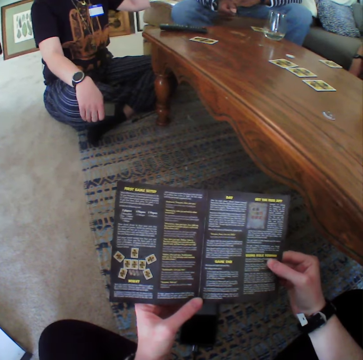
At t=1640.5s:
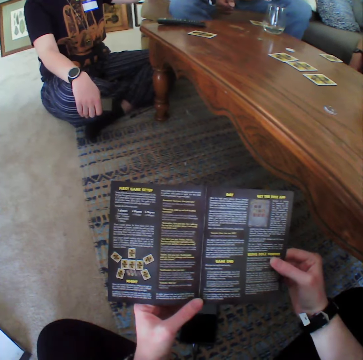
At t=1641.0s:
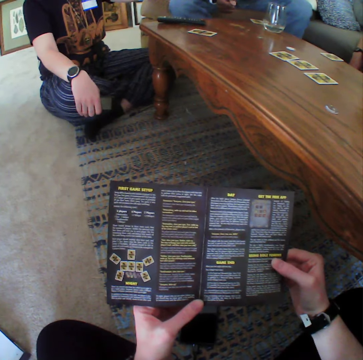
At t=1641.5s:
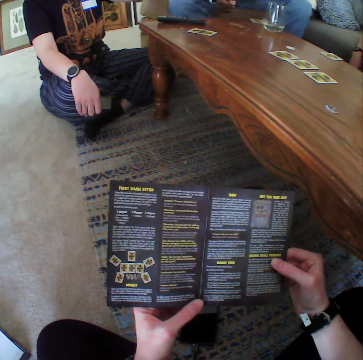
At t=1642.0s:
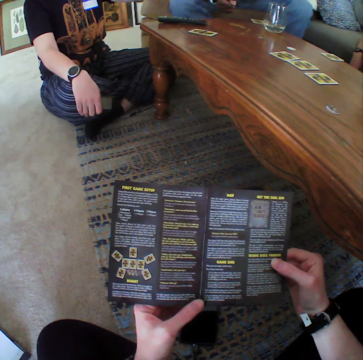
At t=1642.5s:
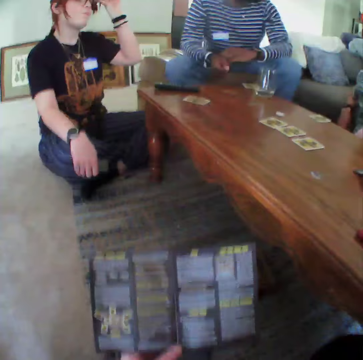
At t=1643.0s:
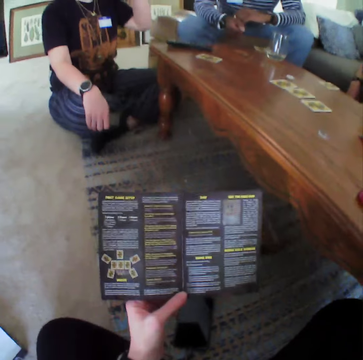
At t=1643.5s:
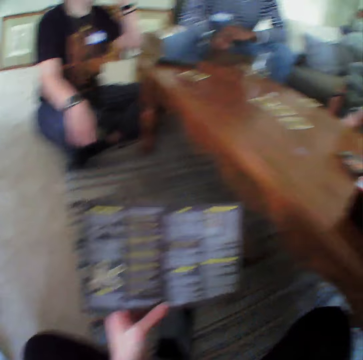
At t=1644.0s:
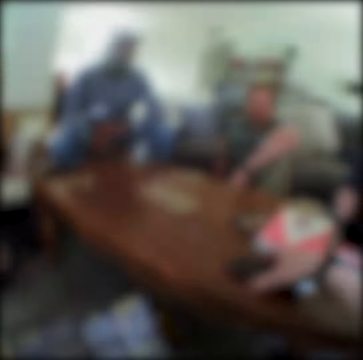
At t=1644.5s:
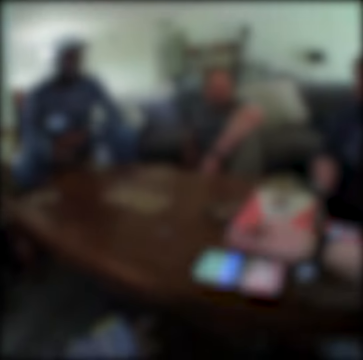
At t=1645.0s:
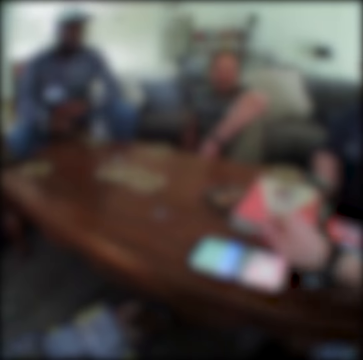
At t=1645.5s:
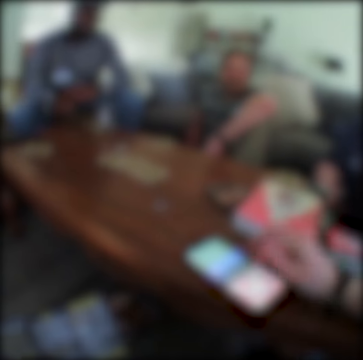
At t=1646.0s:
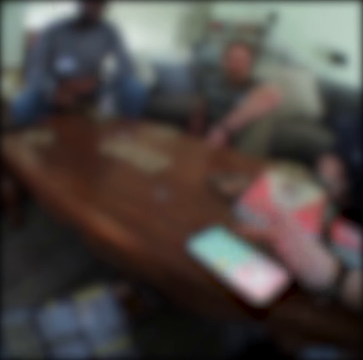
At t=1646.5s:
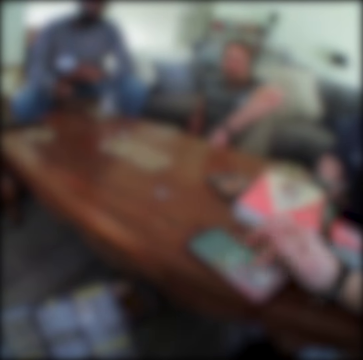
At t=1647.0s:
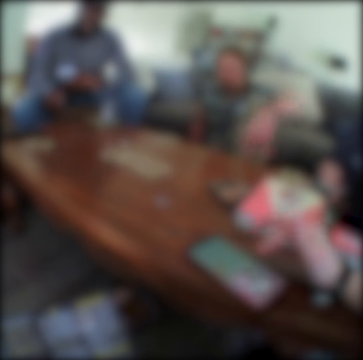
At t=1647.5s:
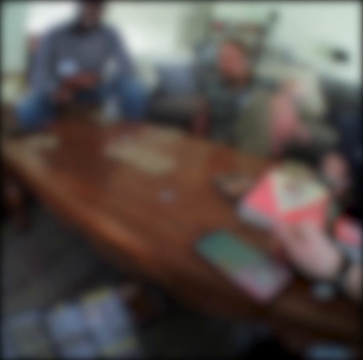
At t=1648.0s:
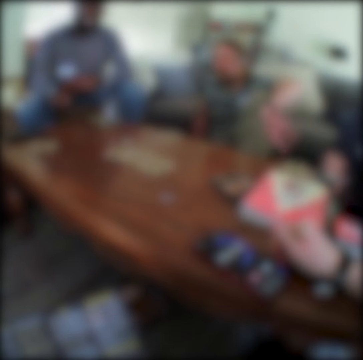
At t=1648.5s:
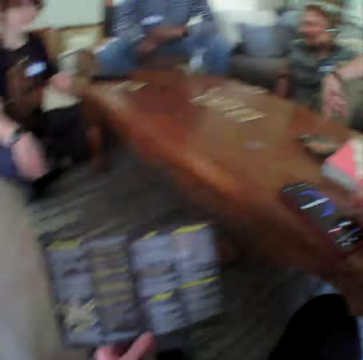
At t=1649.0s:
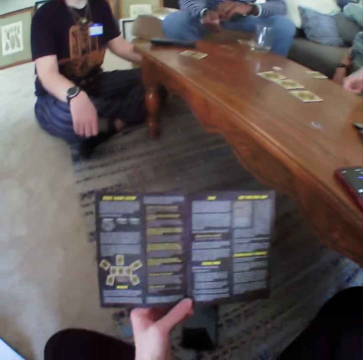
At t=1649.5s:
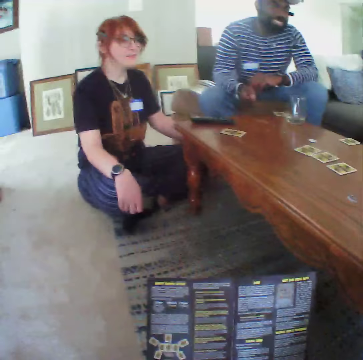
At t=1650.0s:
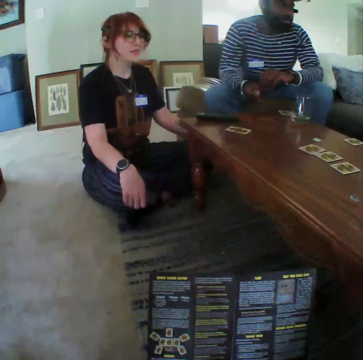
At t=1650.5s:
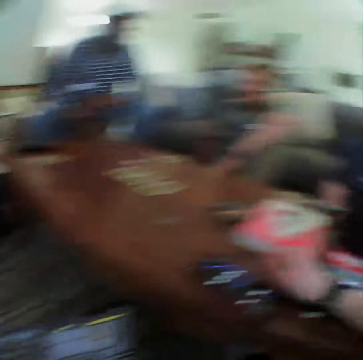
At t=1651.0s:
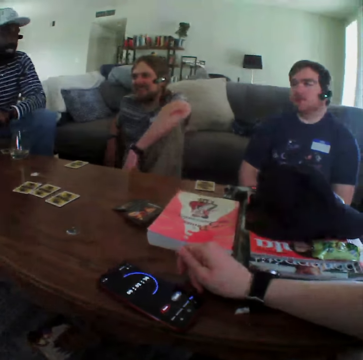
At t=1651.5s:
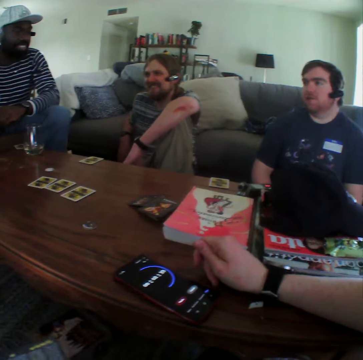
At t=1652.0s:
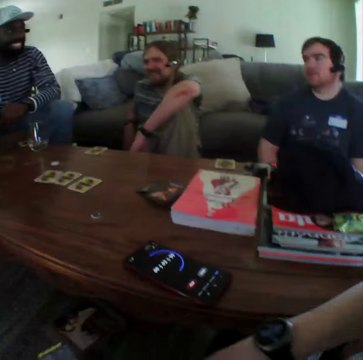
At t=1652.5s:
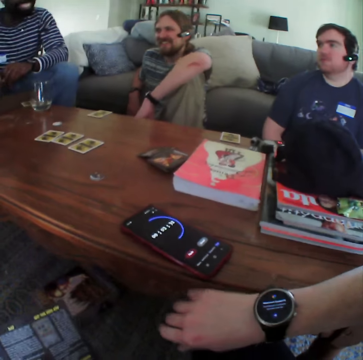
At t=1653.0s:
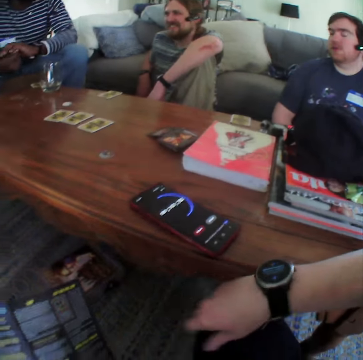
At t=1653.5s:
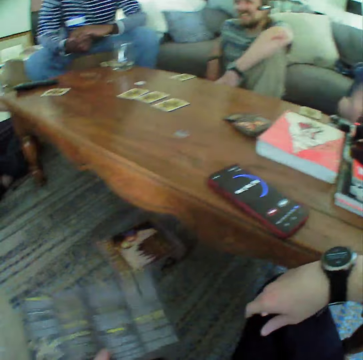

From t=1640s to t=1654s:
A woman puts the hand up. The camera wearer puts the hand on the table. They hold the phone, switch on the phone, dial the phone, and scroll on the phone. A man moves his hand. The woman talks. The camera wearer puts the hand down.

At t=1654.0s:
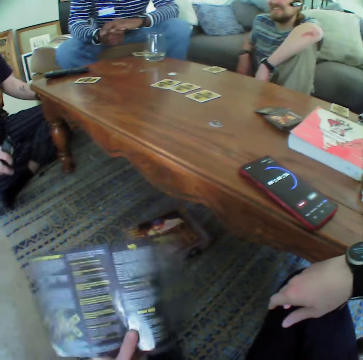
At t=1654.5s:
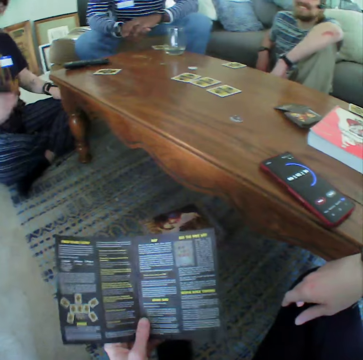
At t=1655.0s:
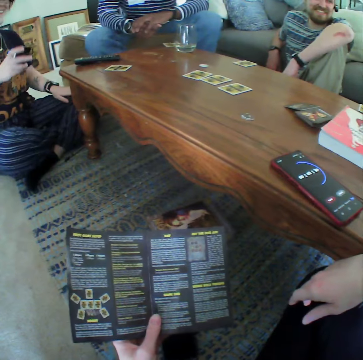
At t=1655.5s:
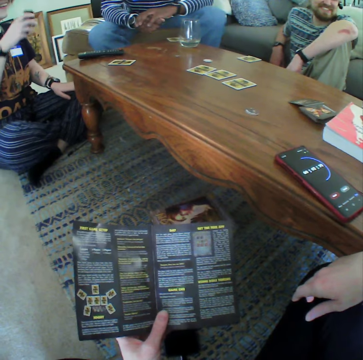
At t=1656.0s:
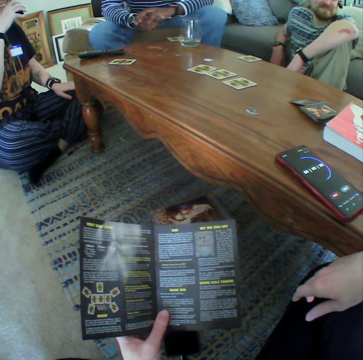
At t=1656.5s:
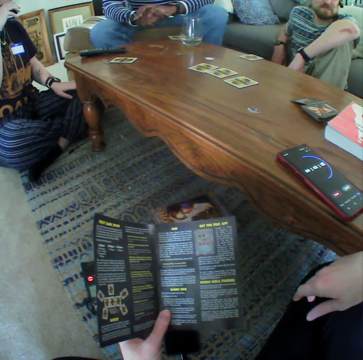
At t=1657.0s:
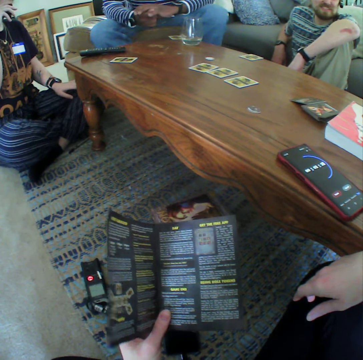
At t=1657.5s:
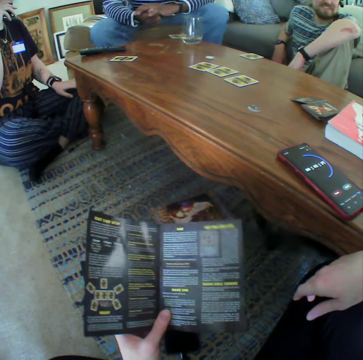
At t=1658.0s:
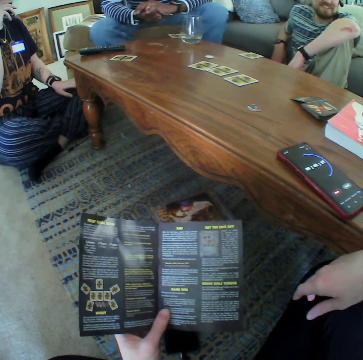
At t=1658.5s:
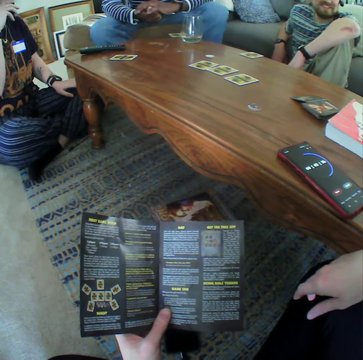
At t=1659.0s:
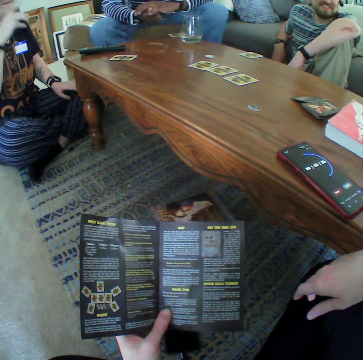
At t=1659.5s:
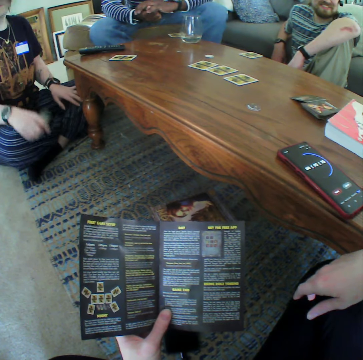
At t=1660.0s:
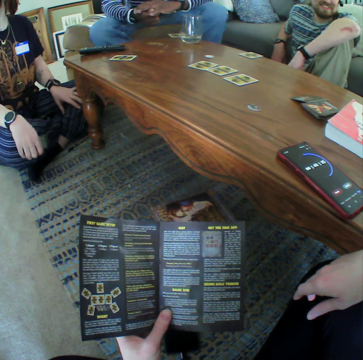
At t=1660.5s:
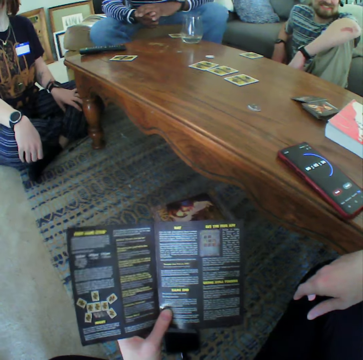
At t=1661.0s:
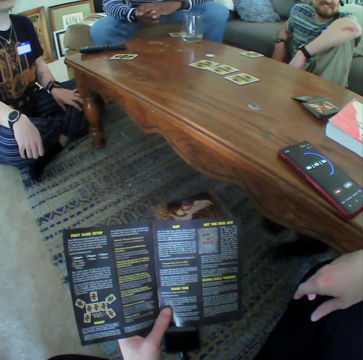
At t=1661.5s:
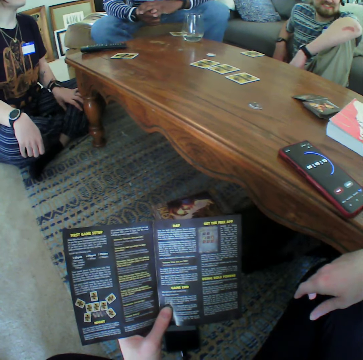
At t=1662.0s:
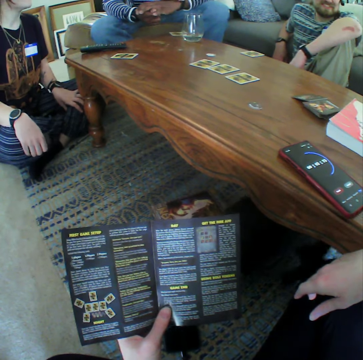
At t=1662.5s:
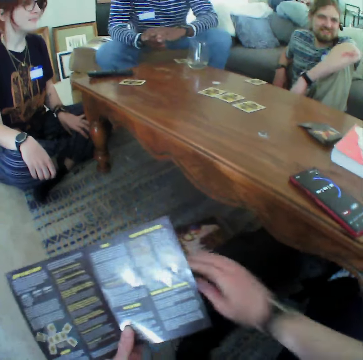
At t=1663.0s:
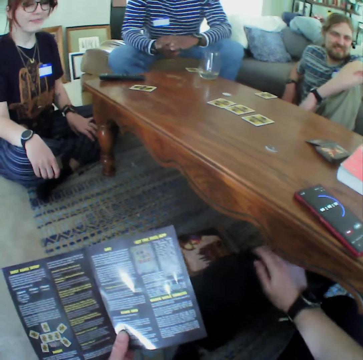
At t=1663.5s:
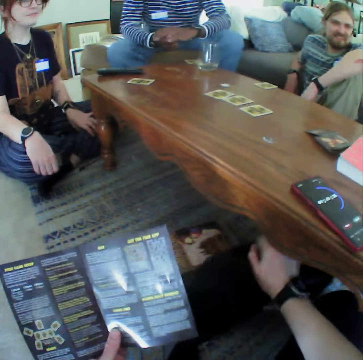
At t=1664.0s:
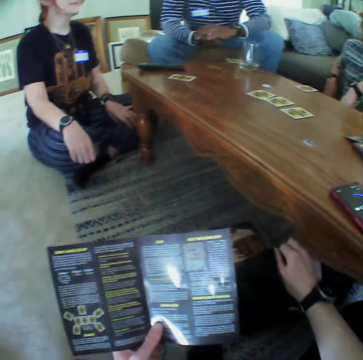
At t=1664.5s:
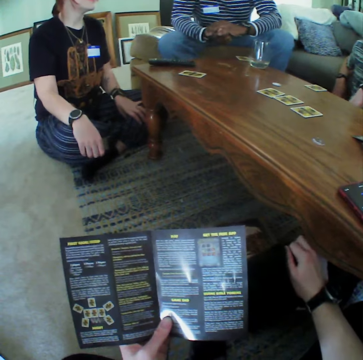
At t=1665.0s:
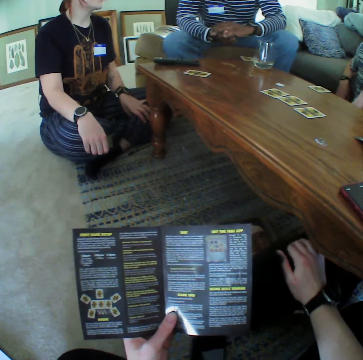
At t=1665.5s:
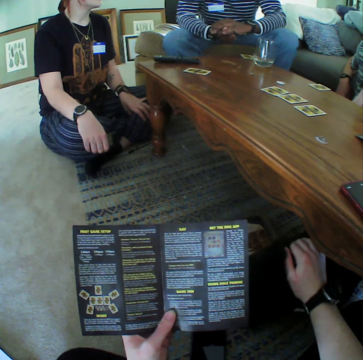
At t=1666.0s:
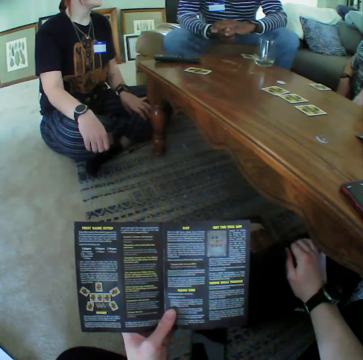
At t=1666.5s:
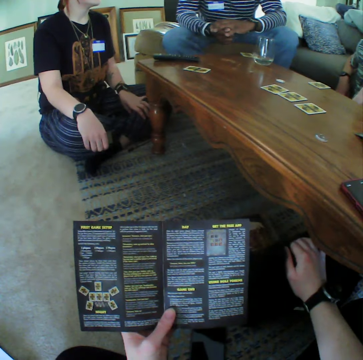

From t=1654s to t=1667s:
The camera wearer shakes the booklet. They look at the pamphlet. A woman holds the vape. The woman puts the vape pen in the mouth, puts down the vape, and puts the hand down. The camera wearer touches the cat.

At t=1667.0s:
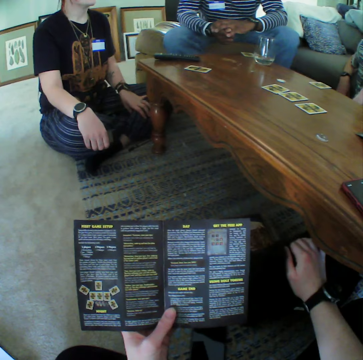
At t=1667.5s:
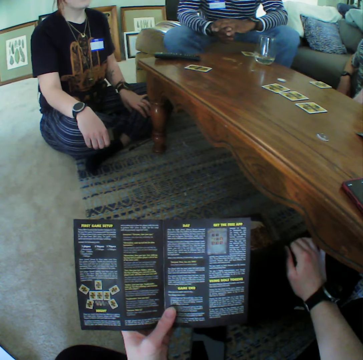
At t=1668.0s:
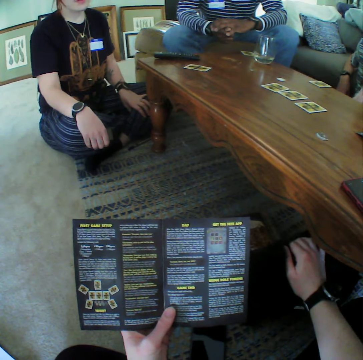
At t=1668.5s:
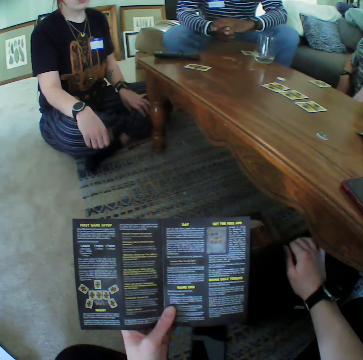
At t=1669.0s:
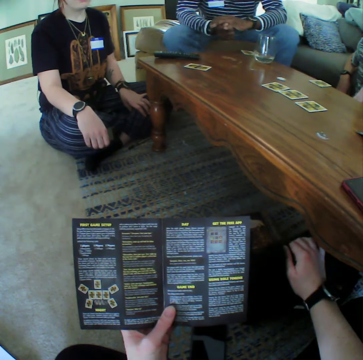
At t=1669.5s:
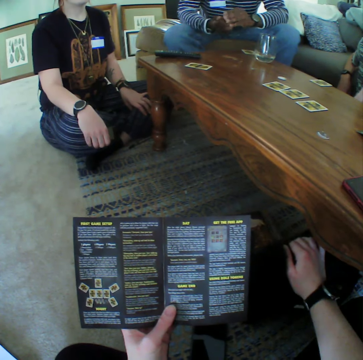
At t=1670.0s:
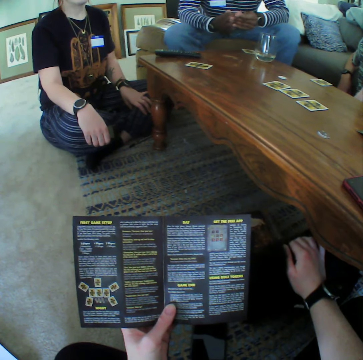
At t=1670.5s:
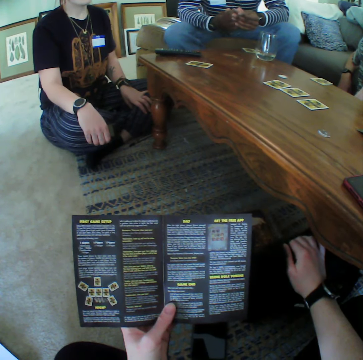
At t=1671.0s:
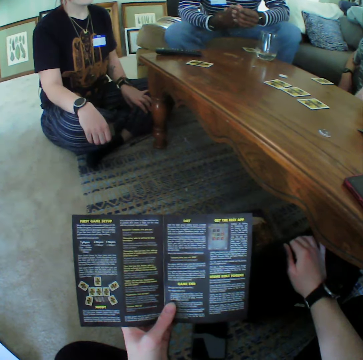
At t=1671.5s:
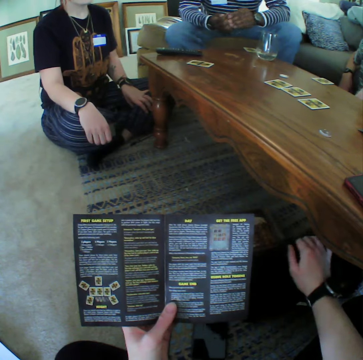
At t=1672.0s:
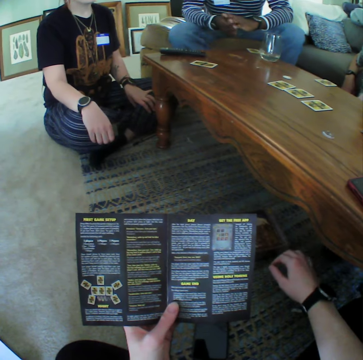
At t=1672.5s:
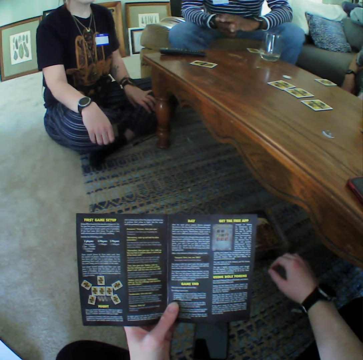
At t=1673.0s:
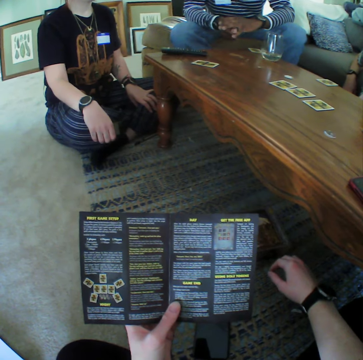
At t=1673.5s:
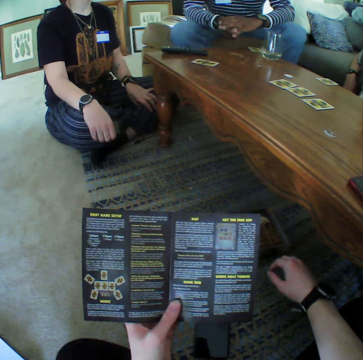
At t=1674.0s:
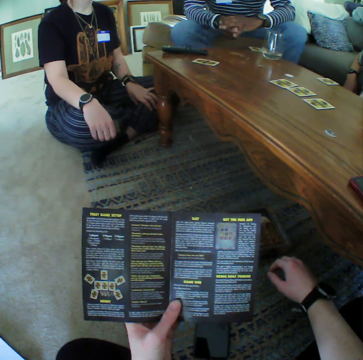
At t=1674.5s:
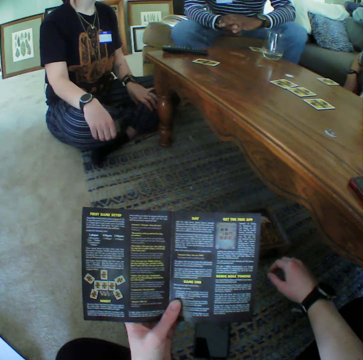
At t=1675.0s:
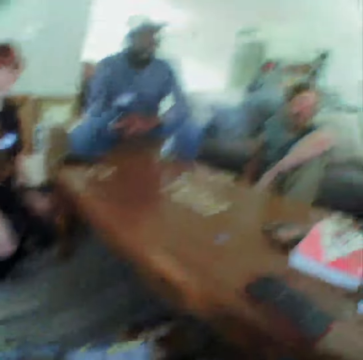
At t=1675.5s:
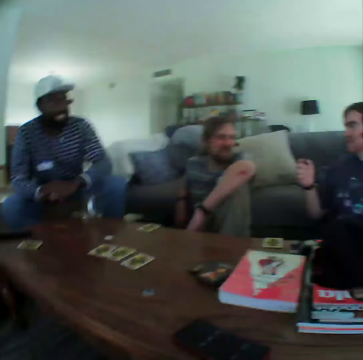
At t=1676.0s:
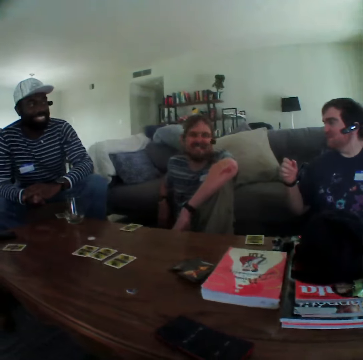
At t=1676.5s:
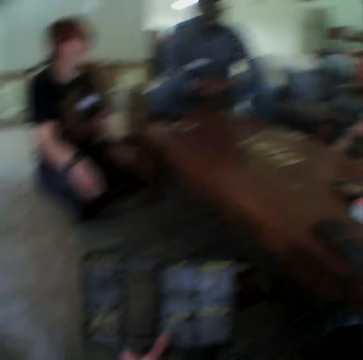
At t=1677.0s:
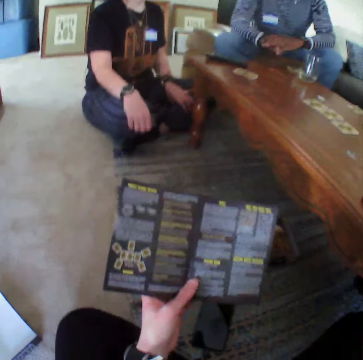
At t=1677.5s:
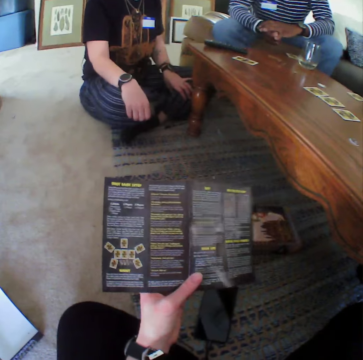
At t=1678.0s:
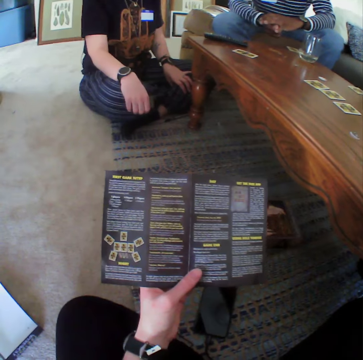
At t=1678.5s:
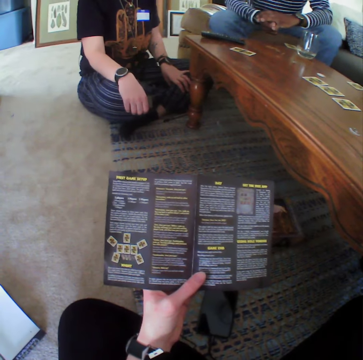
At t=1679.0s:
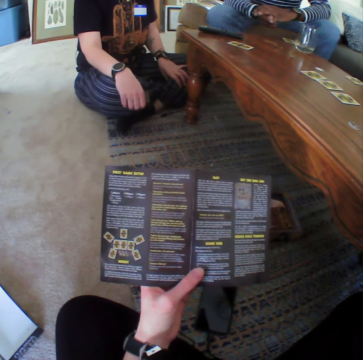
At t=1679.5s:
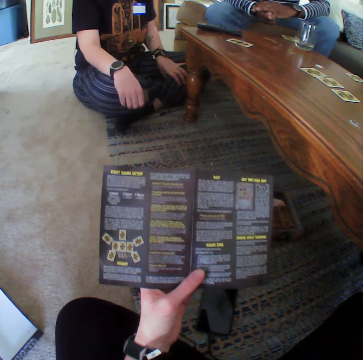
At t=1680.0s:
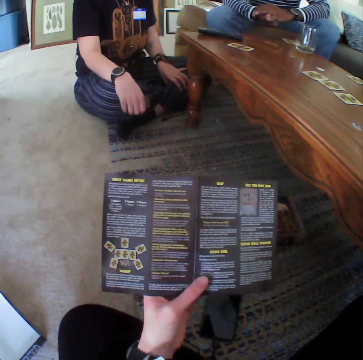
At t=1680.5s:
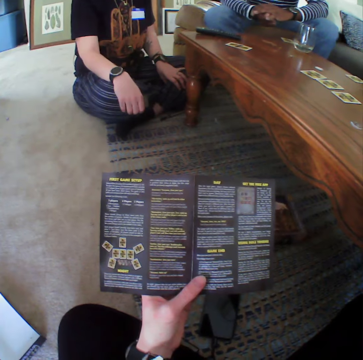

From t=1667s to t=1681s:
A man gestures with his hand. The camera wearer reads the booklet.
